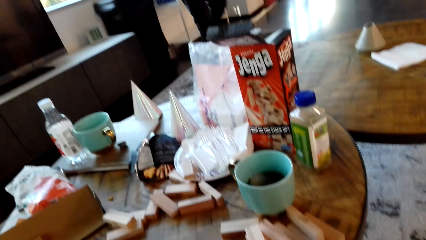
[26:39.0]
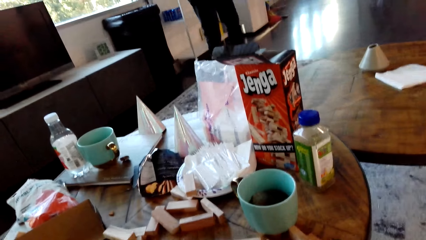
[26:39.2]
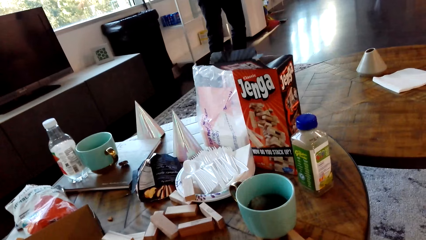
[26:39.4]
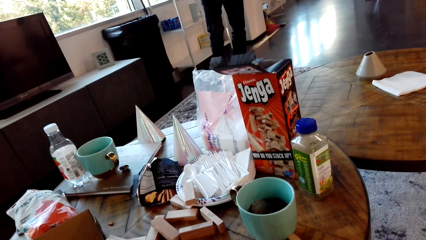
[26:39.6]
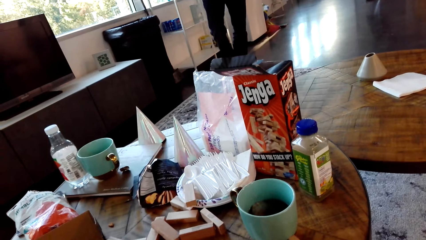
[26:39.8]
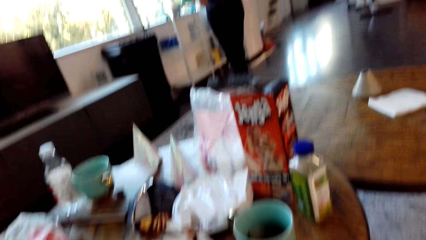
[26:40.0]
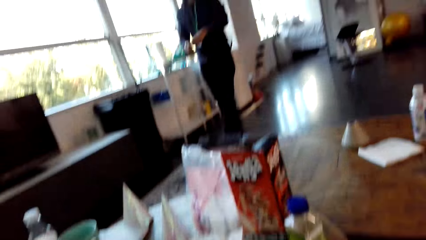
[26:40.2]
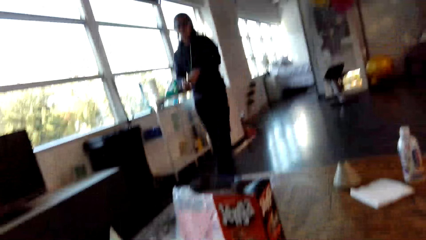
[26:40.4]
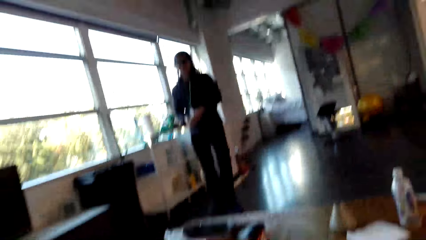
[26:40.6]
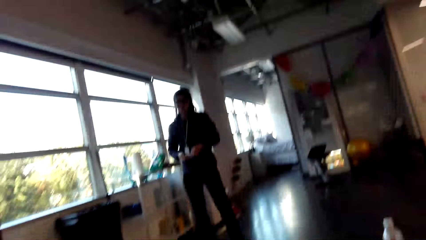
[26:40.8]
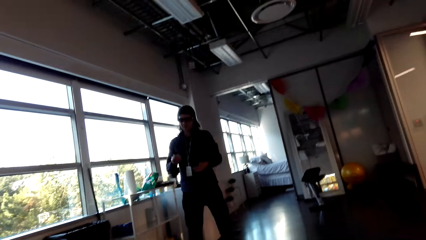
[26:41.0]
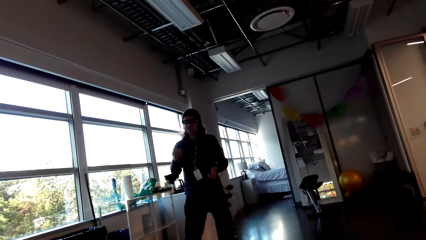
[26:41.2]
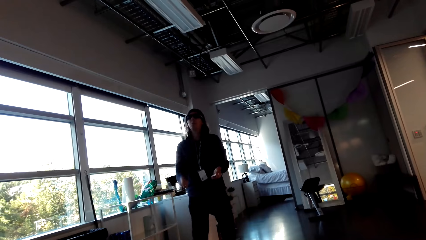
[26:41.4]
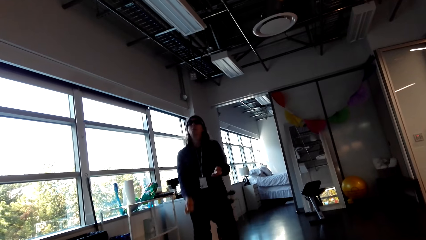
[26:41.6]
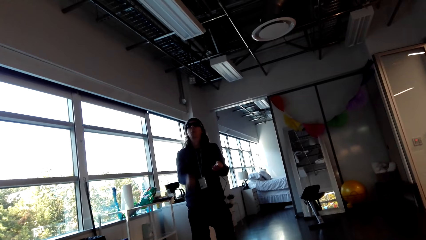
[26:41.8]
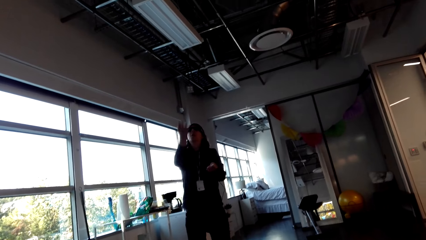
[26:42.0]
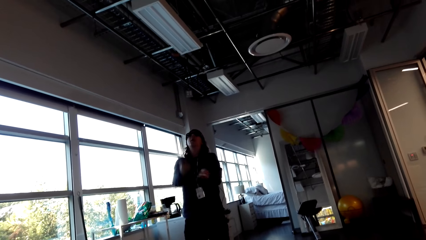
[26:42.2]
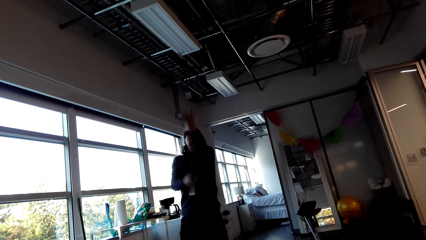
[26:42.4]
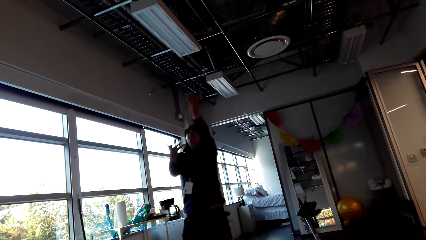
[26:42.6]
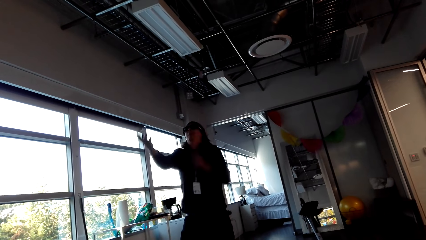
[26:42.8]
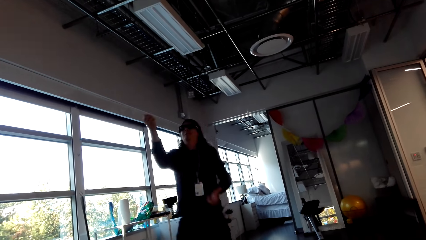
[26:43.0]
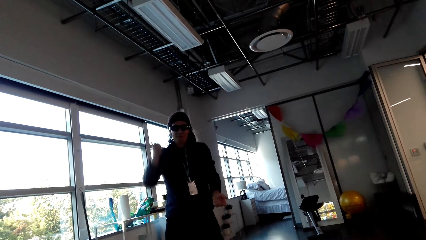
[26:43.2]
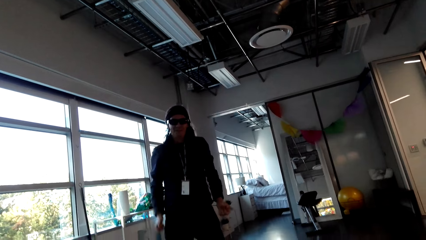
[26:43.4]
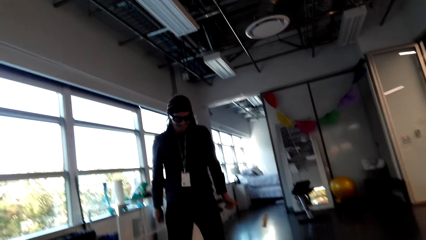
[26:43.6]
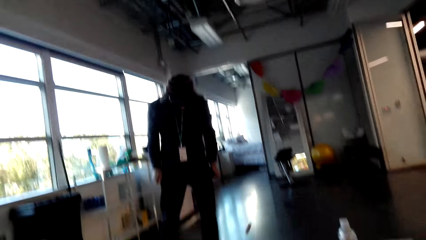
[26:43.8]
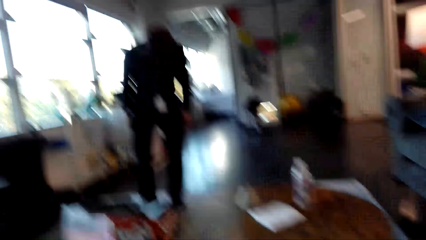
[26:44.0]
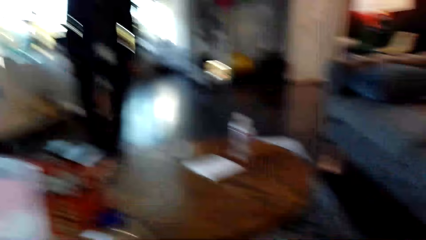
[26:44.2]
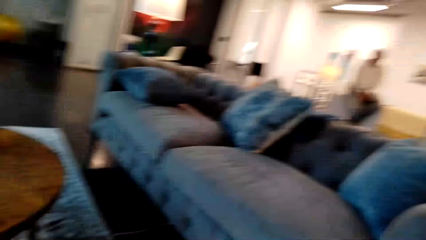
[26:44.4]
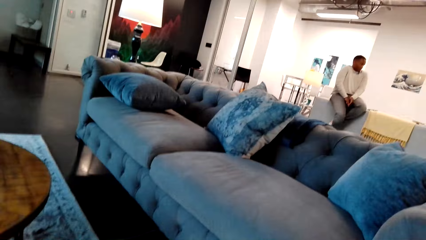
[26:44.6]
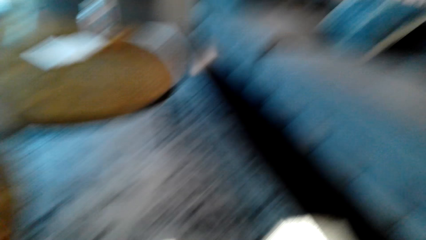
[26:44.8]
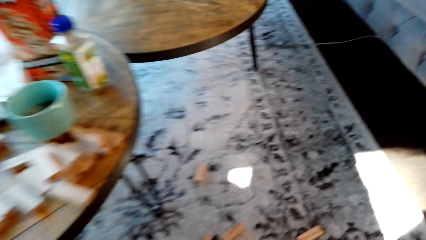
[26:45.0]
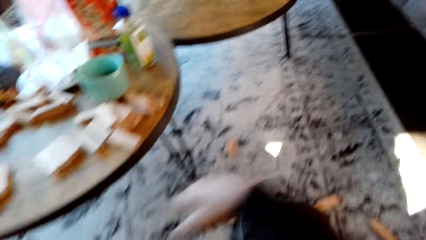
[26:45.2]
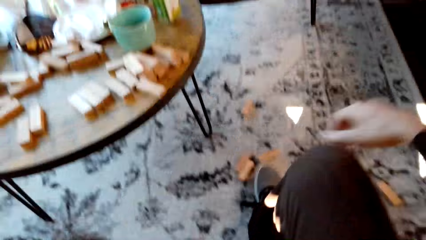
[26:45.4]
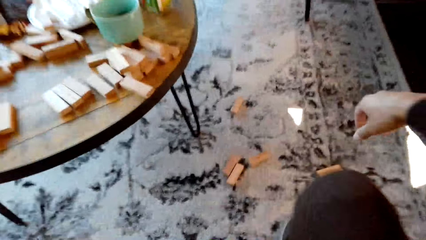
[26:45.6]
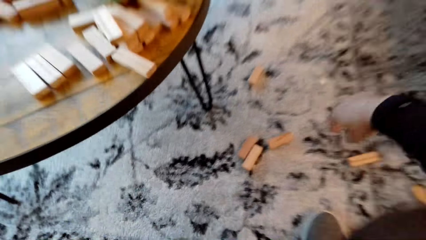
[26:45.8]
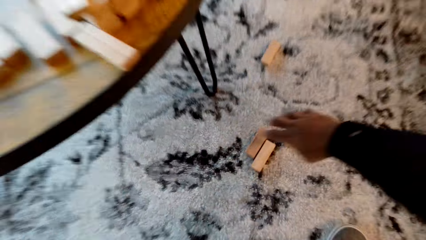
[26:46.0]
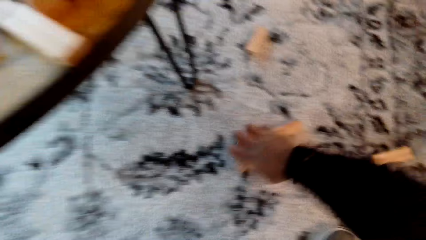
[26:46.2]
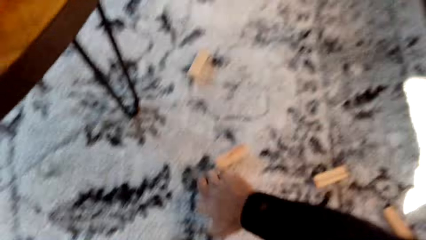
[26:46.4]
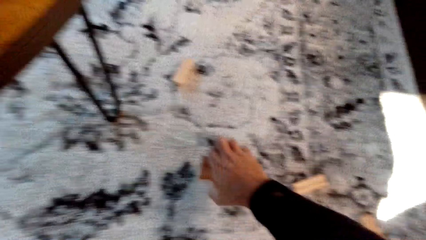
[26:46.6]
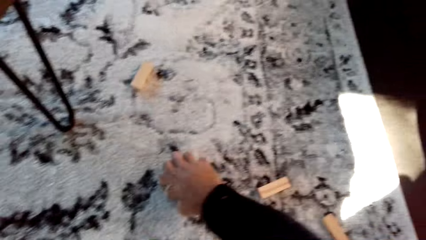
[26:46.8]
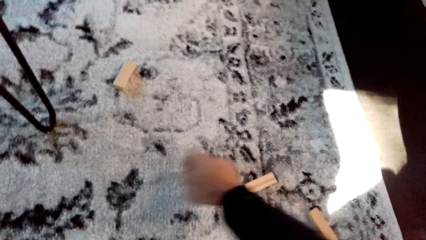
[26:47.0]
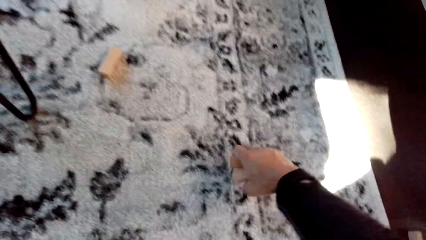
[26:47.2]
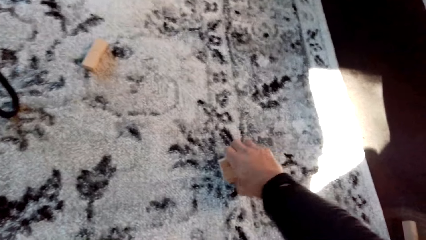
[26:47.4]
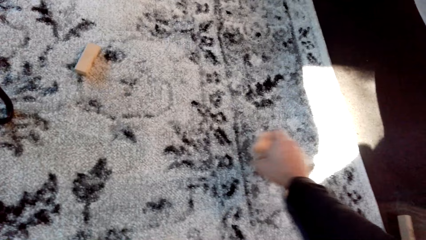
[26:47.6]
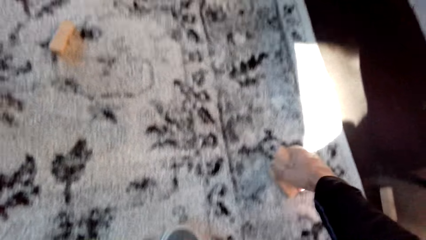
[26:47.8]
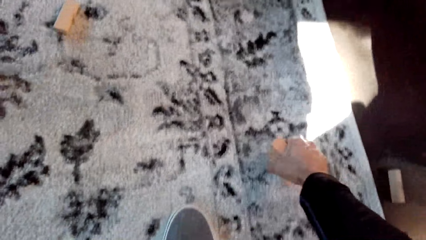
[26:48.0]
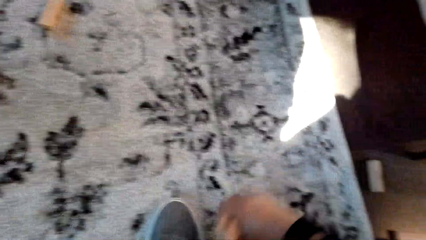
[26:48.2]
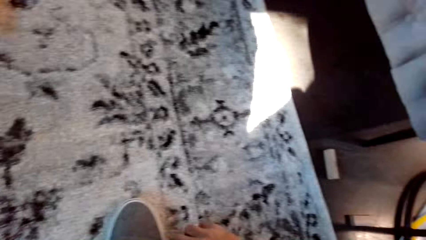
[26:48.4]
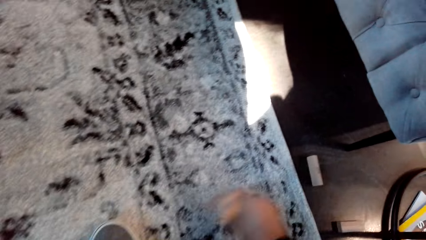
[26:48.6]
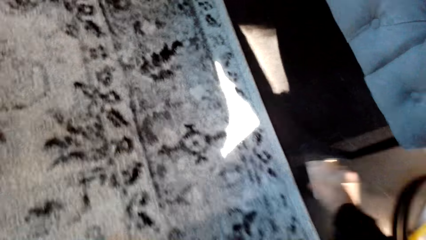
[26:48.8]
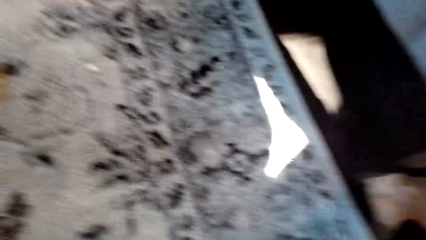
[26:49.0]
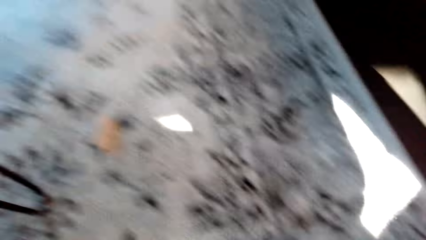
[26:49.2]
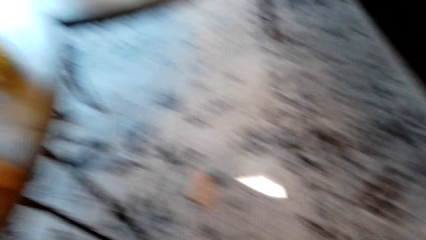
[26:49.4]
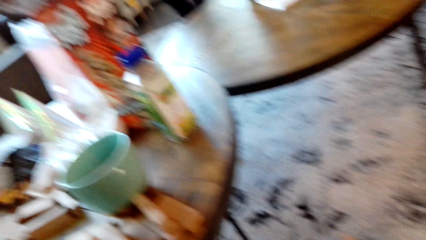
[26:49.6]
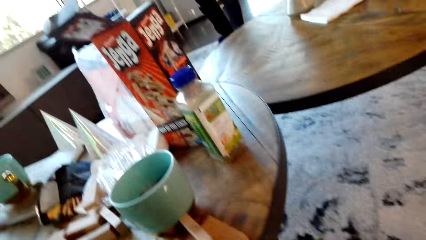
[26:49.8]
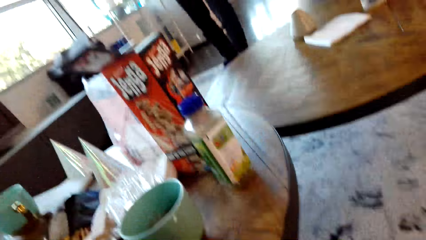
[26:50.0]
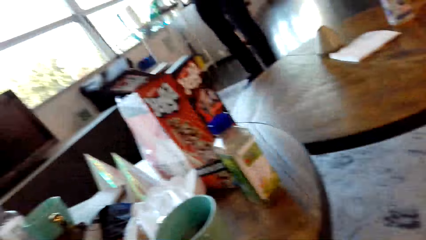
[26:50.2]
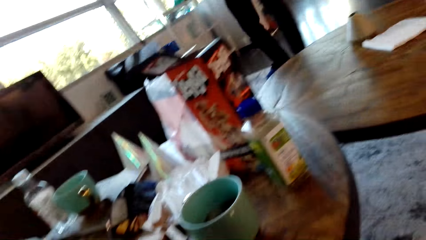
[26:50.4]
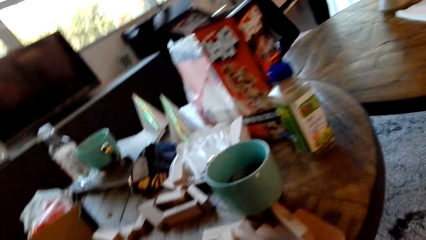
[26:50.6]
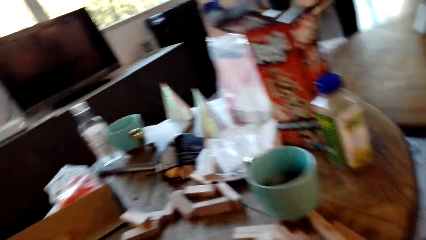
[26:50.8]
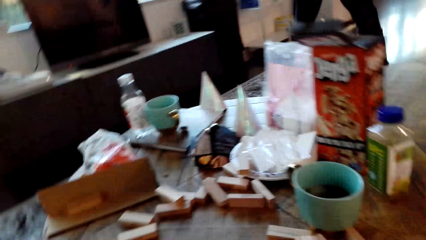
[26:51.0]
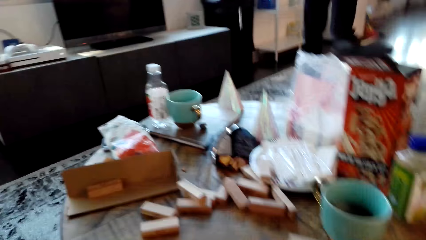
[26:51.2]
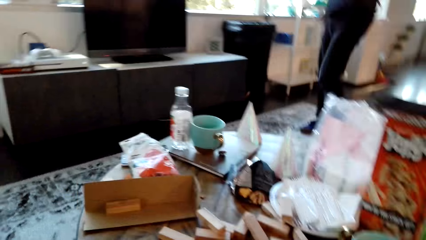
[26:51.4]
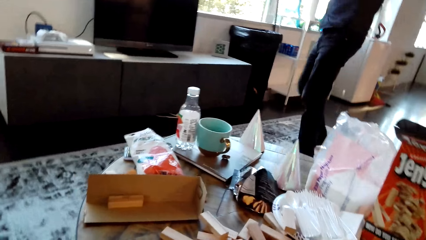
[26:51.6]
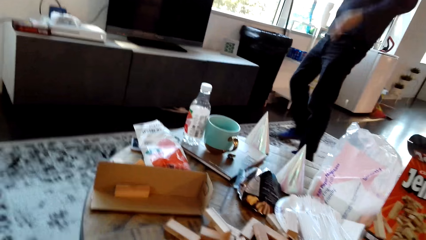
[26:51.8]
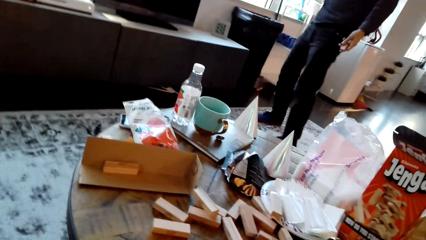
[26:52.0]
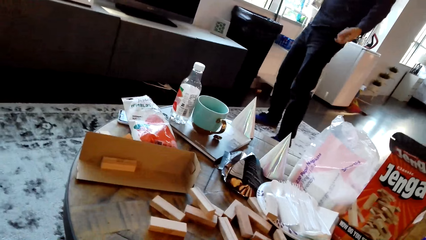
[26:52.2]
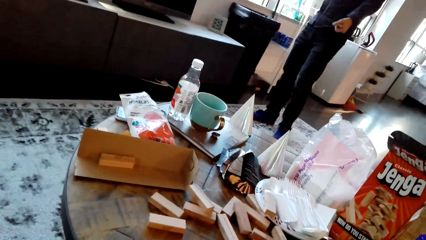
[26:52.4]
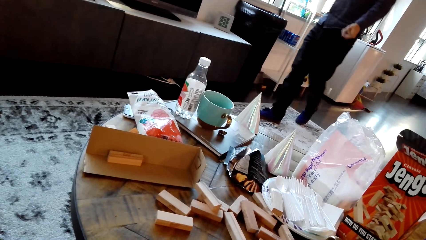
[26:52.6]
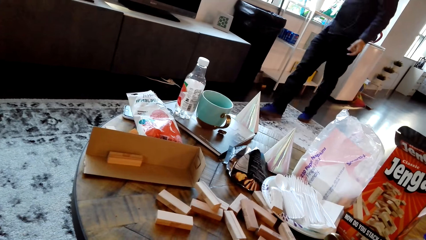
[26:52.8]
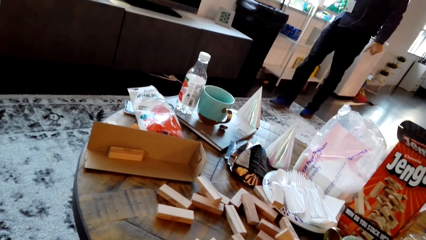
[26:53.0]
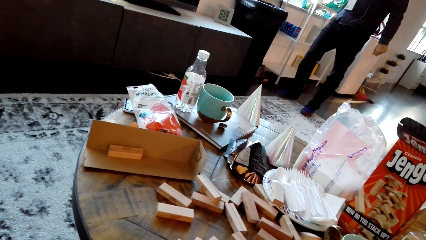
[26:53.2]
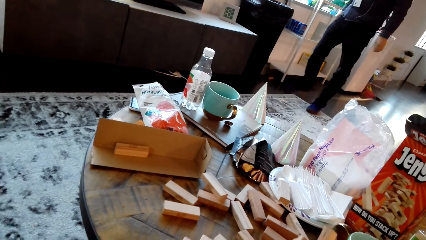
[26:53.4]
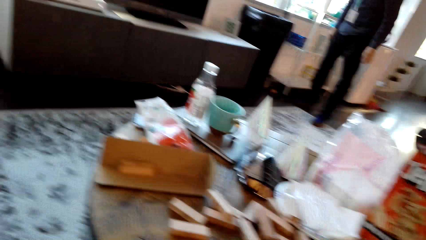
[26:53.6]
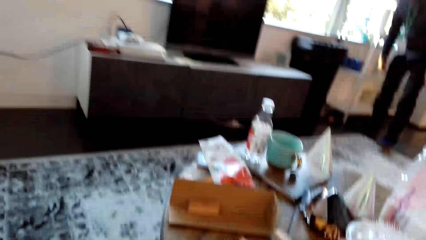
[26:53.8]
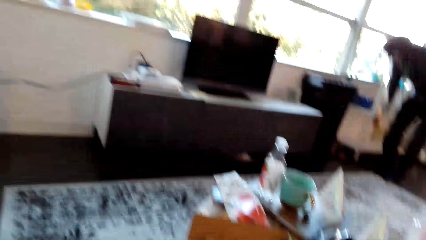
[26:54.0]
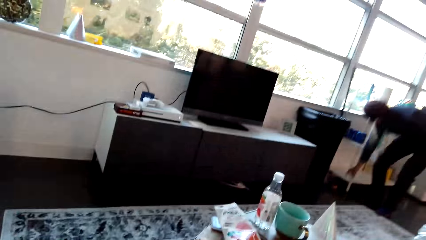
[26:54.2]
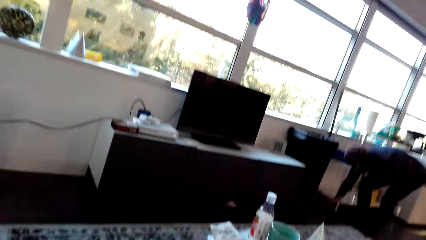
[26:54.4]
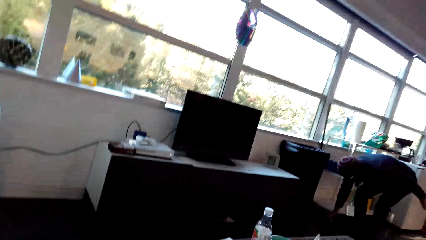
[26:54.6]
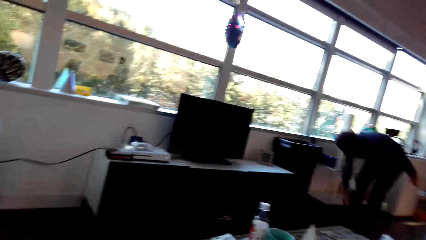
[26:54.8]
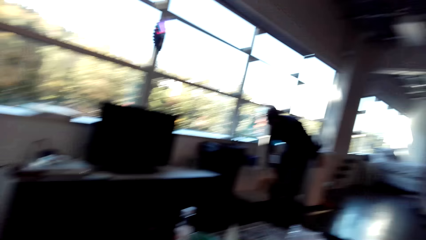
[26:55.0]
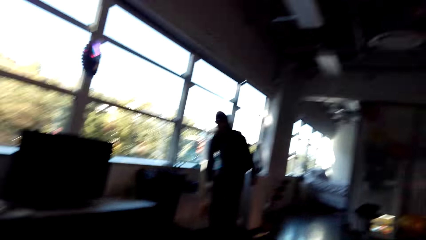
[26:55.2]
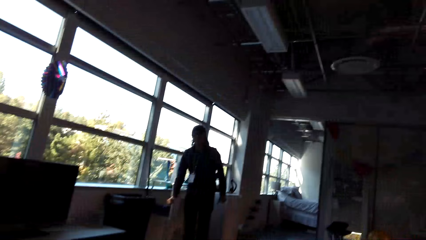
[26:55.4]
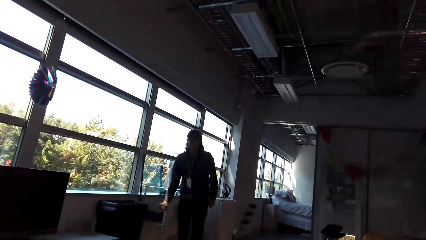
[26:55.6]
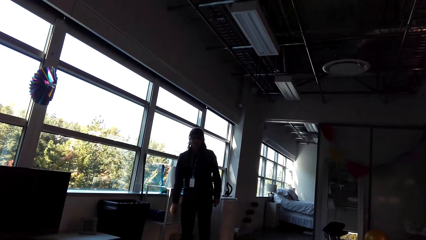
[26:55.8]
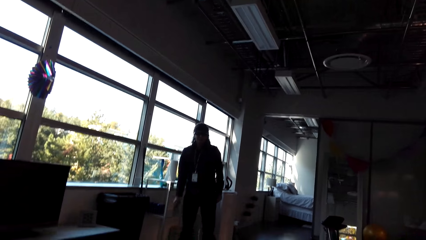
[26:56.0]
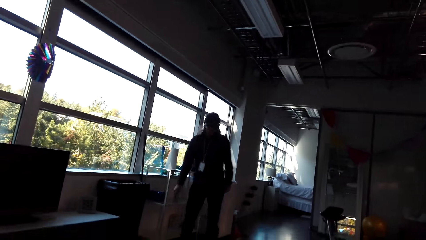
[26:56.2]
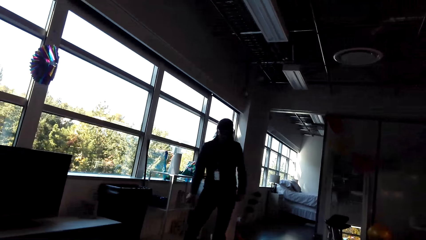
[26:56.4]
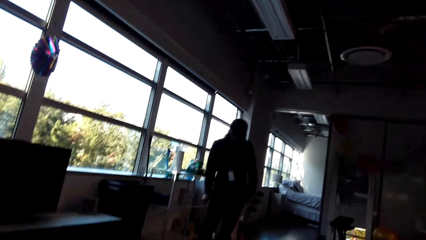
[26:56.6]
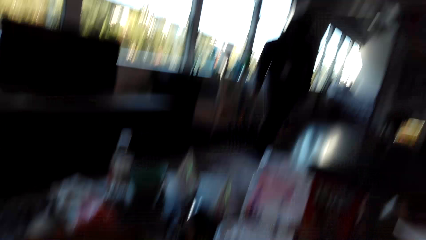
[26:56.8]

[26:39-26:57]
The camera wearer dialogues with a man. The man picks up a fallen piece of wood. The camera wearer picks up a fallen piece of wood.
